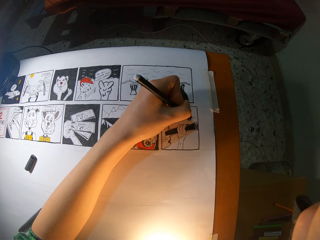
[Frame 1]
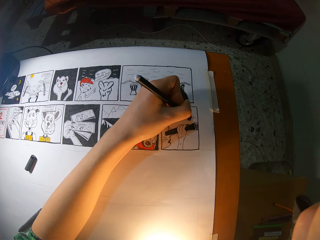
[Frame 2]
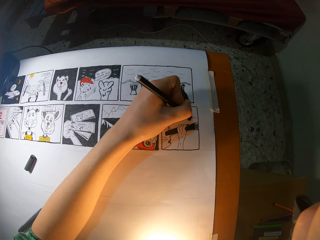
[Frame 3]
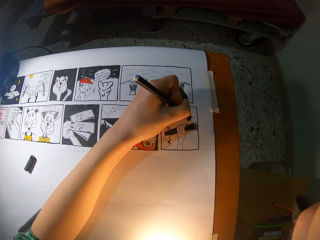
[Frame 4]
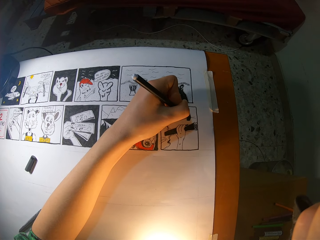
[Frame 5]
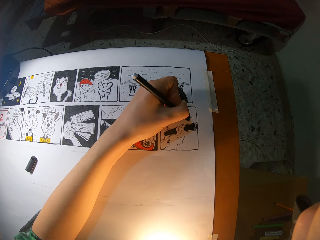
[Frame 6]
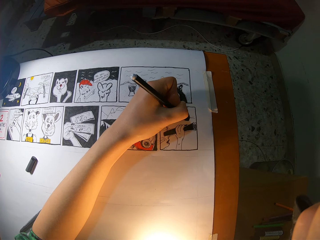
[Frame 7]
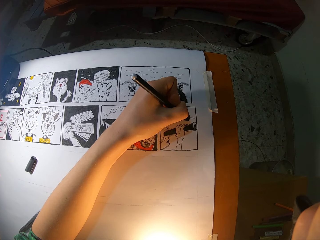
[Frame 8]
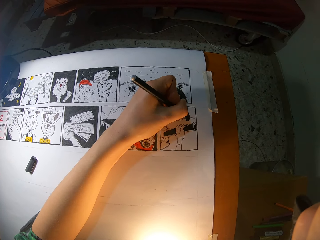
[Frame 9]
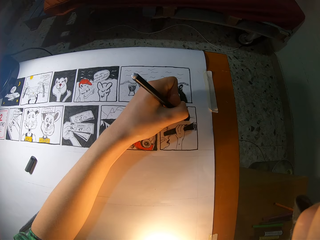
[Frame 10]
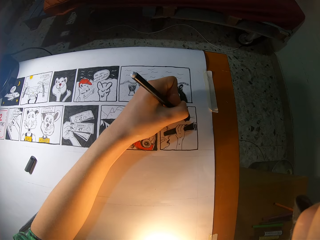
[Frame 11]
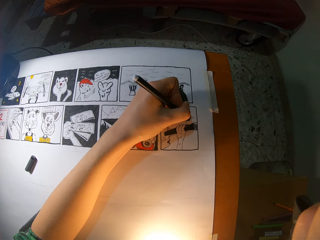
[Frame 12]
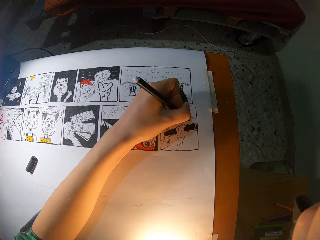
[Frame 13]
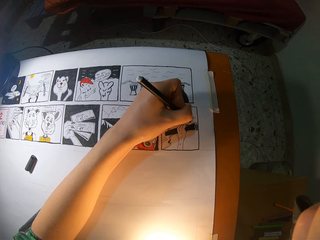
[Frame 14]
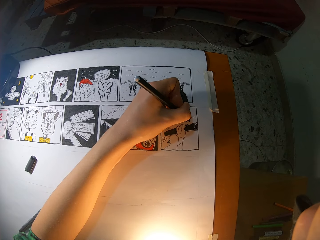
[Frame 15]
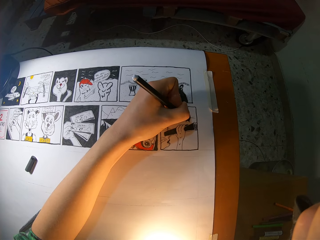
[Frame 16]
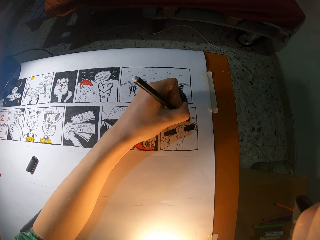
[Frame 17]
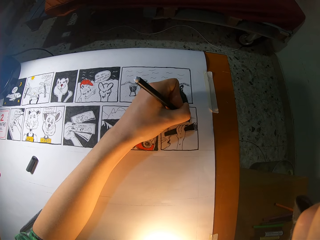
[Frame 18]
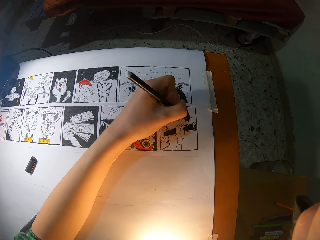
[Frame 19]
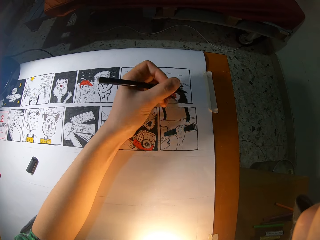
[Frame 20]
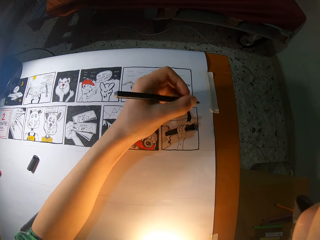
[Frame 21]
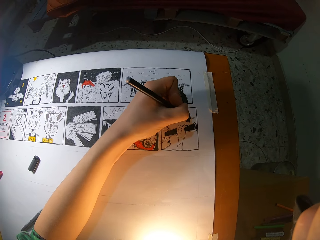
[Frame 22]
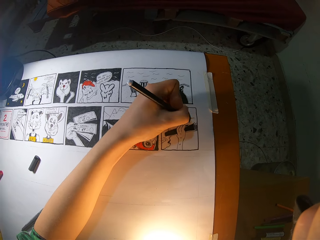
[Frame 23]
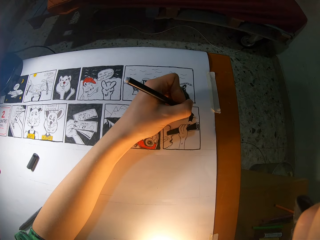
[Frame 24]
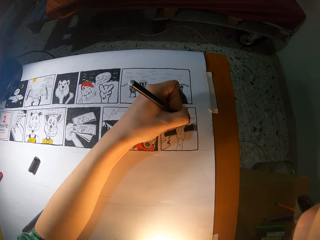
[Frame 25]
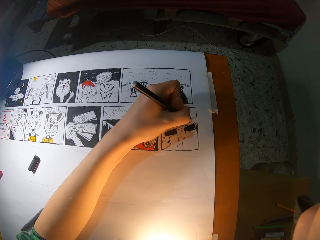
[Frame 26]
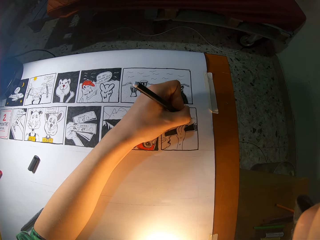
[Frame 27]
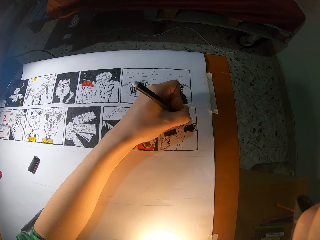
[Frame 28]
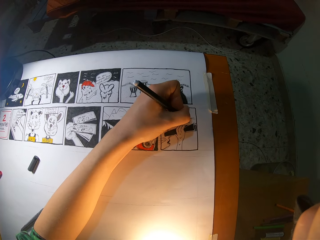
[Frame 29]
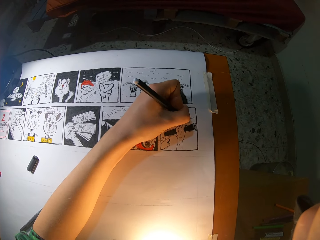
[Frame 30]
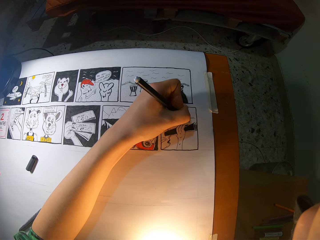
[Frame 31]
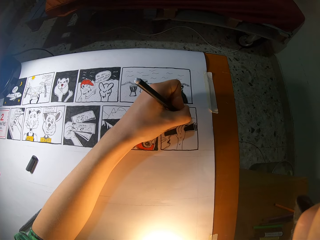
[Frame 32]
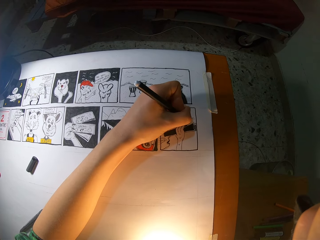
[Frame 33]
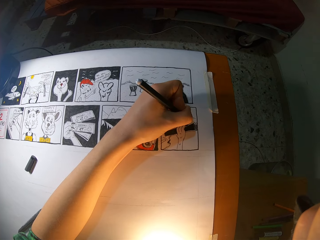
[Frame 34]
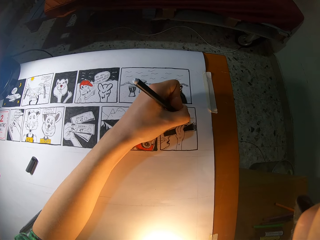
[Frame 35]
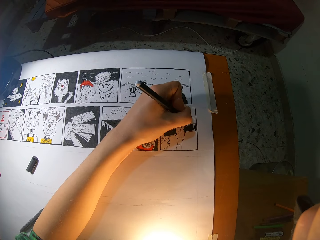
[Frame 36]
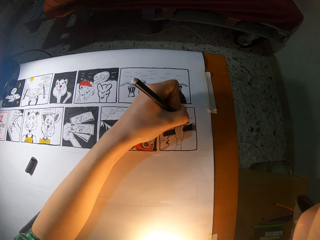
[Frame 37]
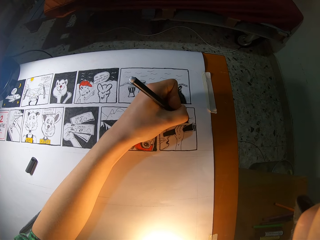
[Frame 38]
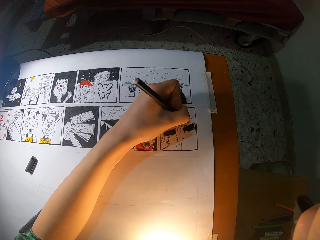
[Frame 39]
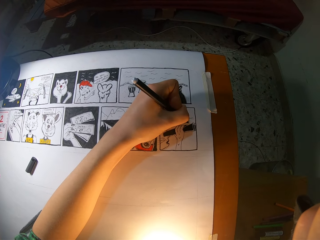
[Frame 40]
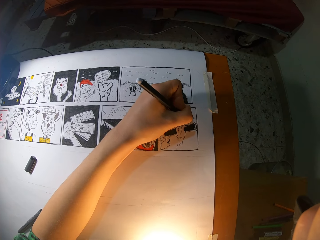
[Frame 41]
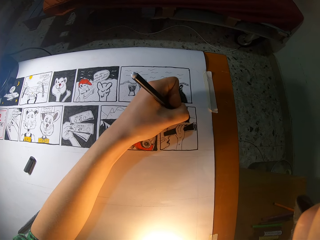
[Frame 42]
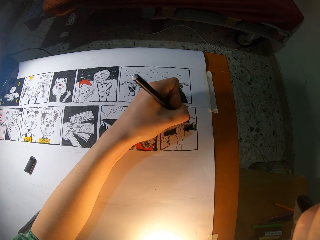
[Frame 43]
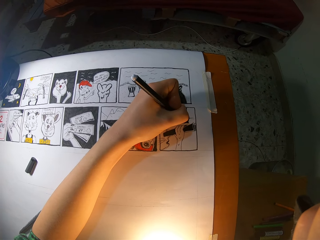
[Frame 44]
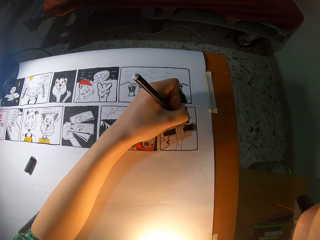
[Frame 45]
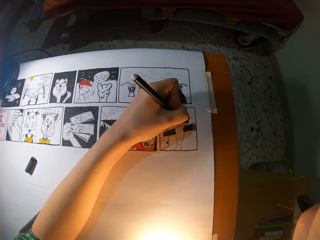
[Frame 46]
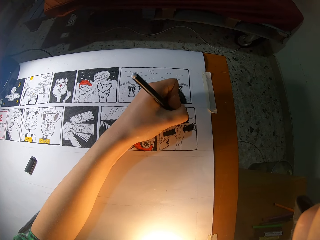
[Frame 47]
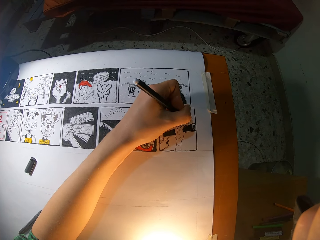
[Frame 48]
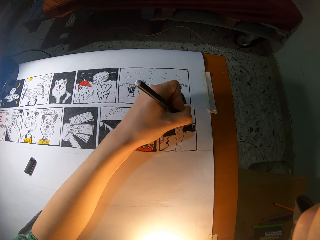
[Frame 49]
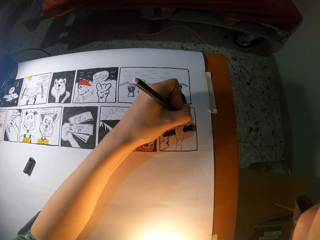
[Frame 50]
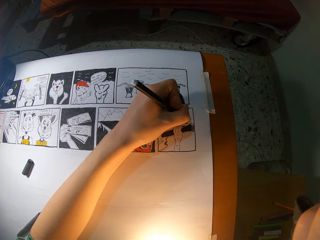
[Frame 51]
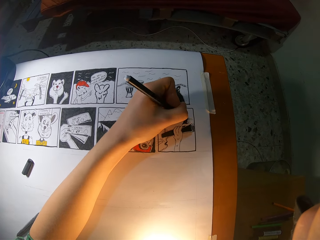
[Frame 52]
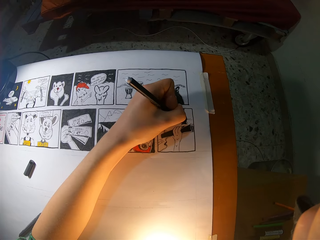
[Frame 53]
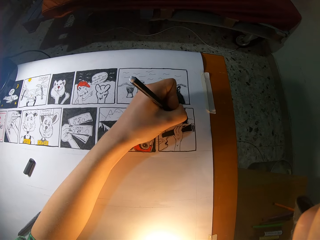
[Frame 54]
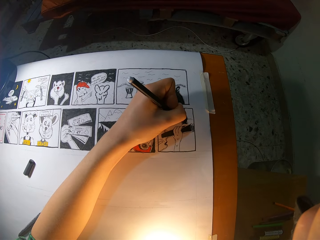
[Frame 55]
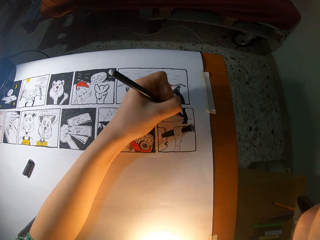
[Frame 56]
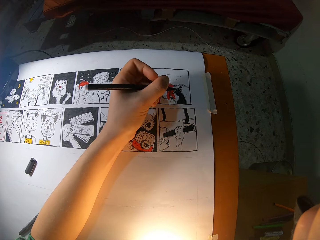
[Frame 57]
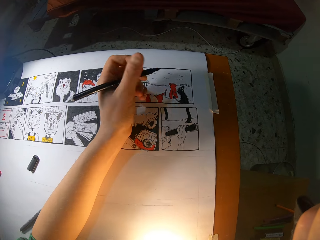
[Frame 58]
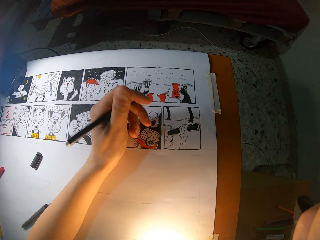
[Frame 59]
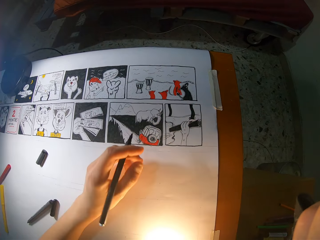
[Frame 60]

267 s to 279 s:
The camera wearer draws the book with a marker pen repeatedly.
